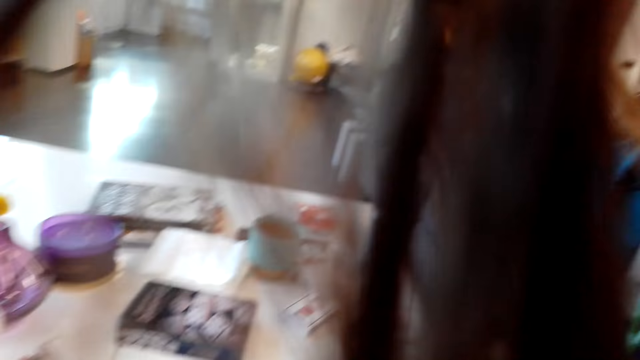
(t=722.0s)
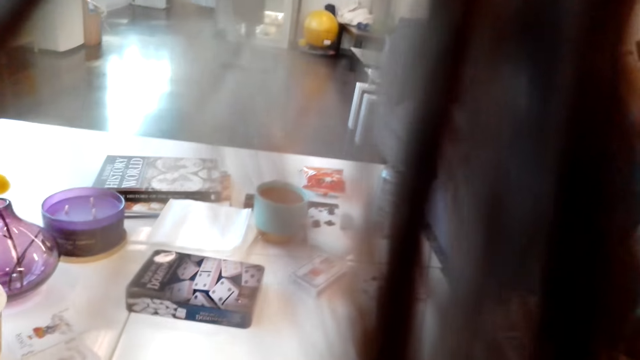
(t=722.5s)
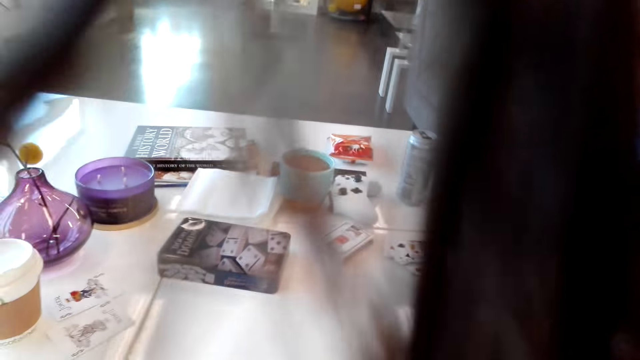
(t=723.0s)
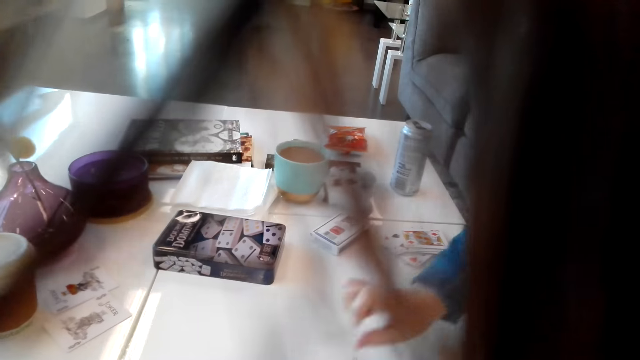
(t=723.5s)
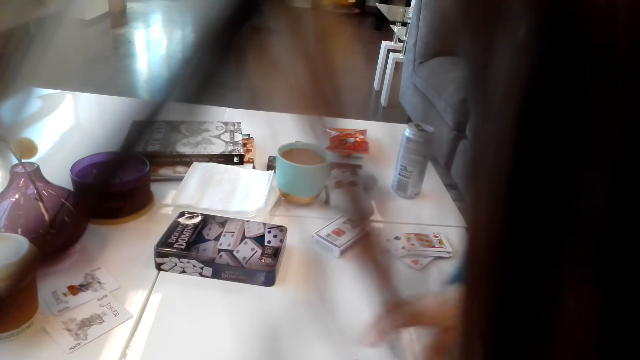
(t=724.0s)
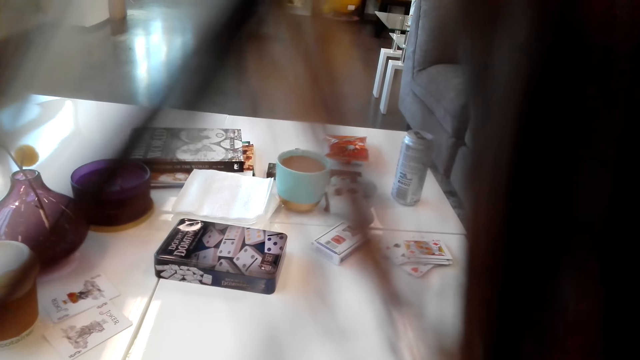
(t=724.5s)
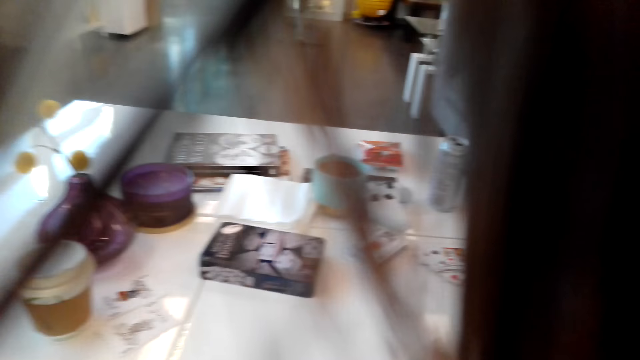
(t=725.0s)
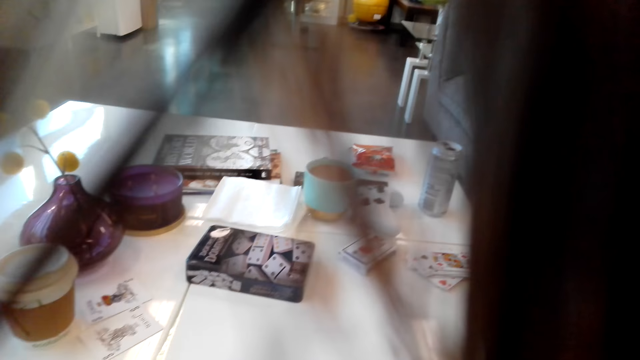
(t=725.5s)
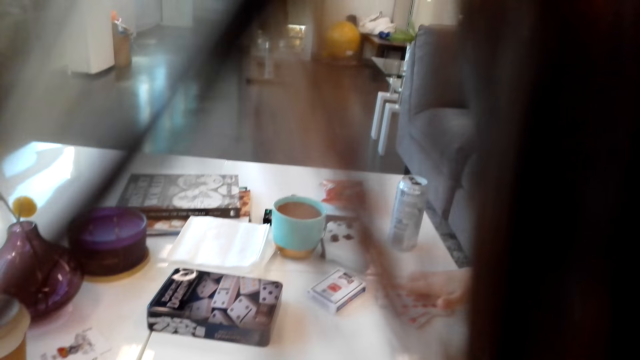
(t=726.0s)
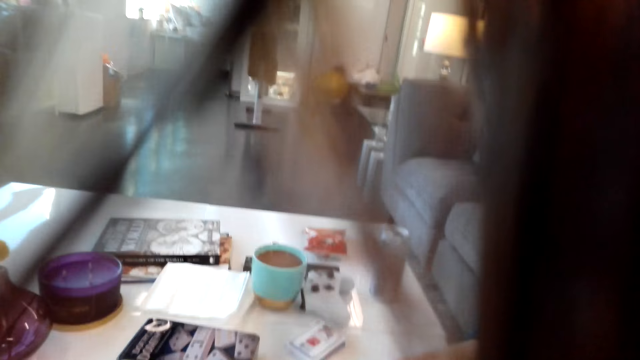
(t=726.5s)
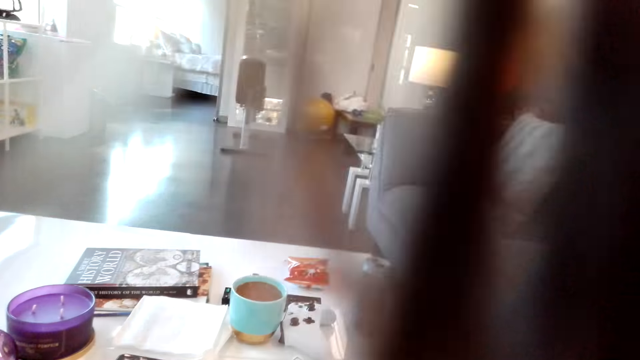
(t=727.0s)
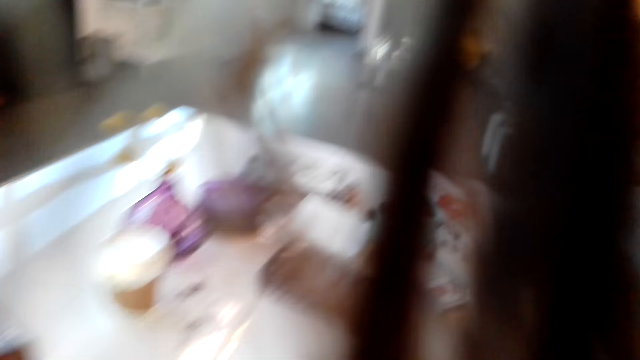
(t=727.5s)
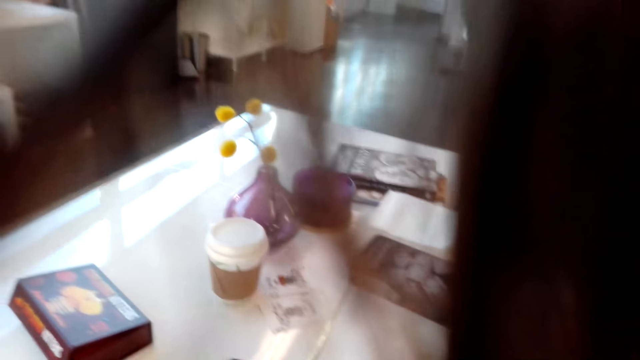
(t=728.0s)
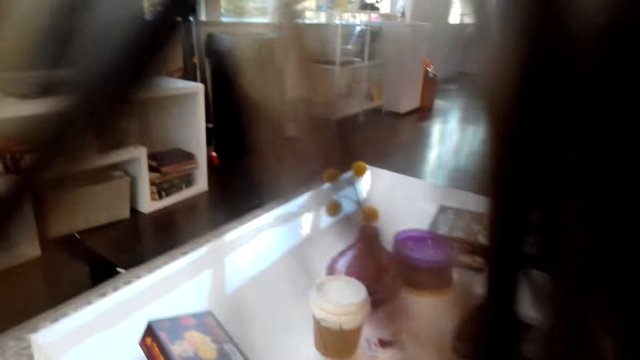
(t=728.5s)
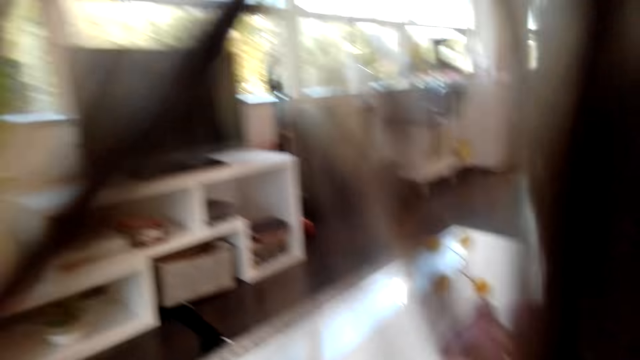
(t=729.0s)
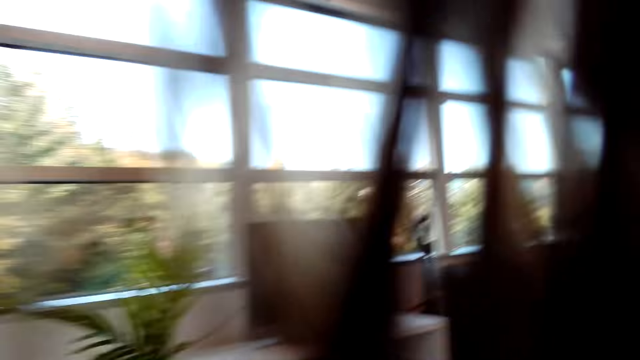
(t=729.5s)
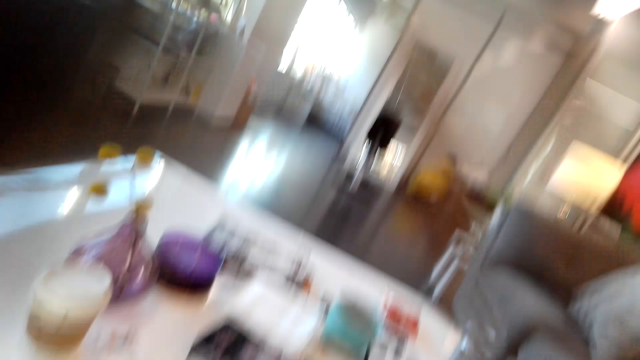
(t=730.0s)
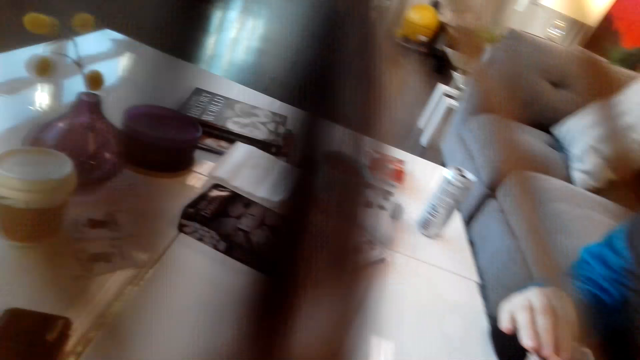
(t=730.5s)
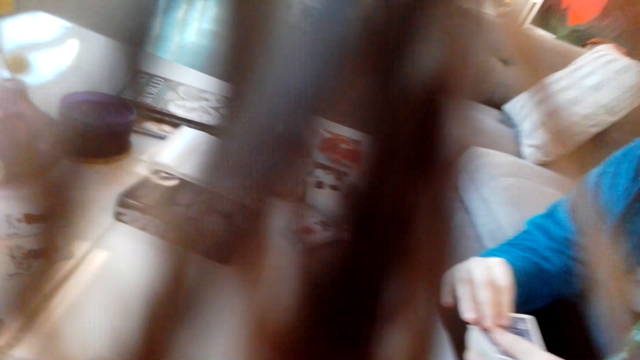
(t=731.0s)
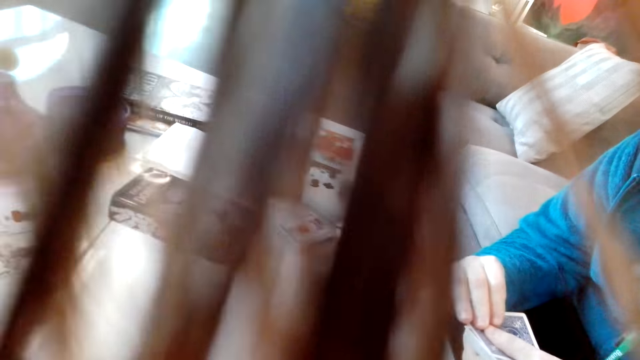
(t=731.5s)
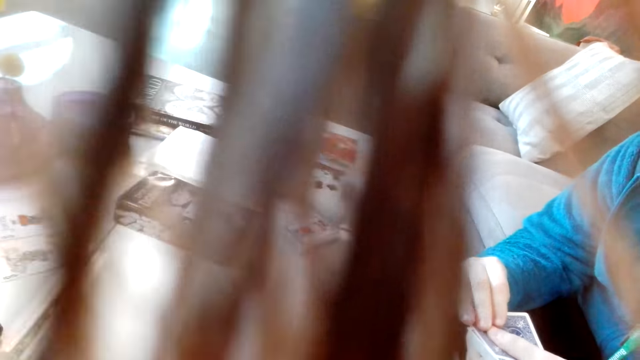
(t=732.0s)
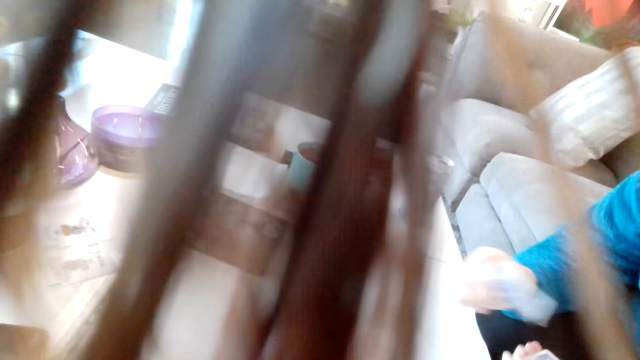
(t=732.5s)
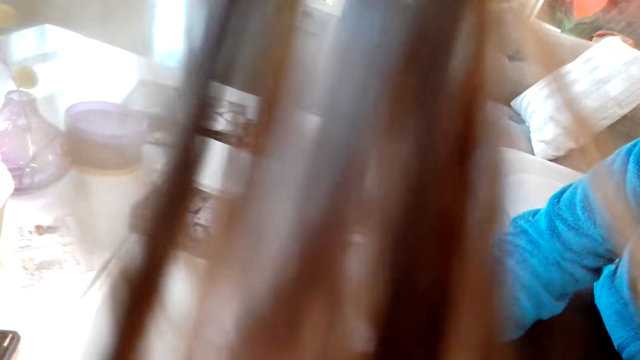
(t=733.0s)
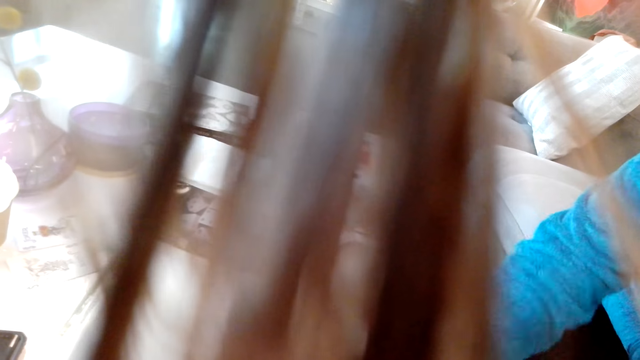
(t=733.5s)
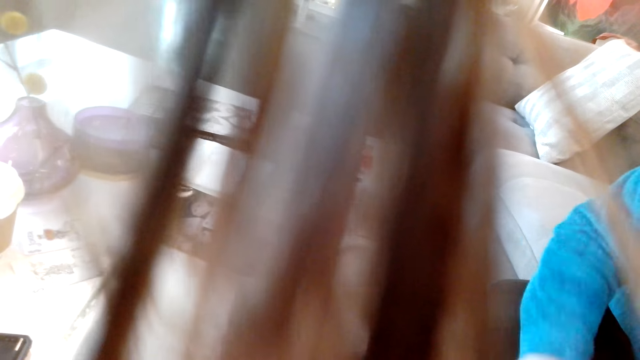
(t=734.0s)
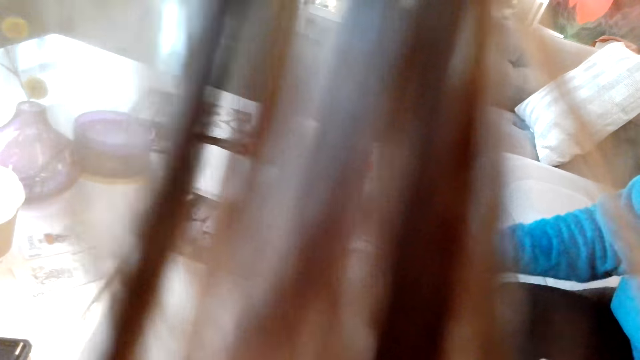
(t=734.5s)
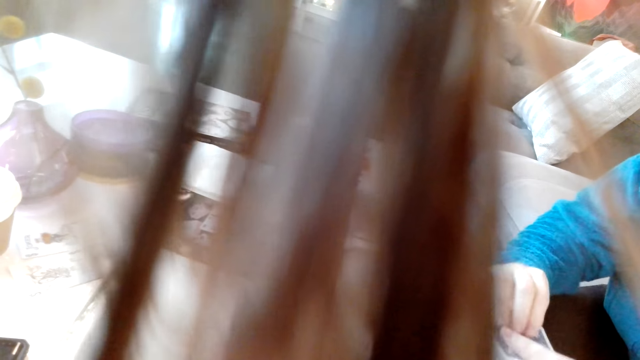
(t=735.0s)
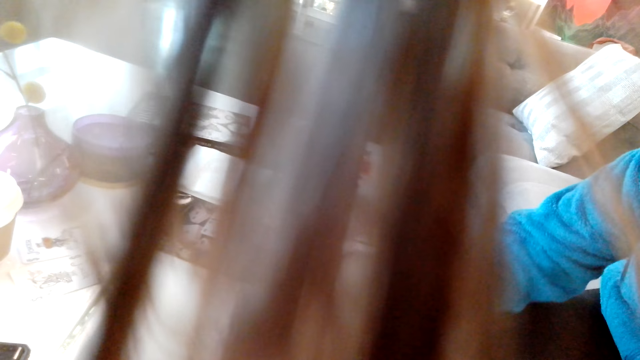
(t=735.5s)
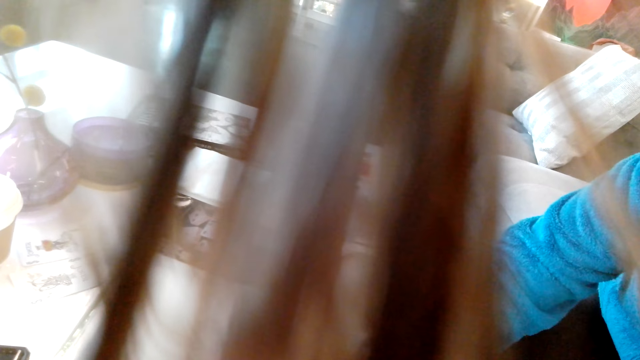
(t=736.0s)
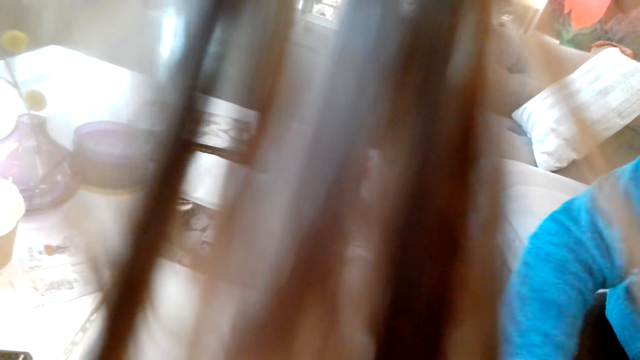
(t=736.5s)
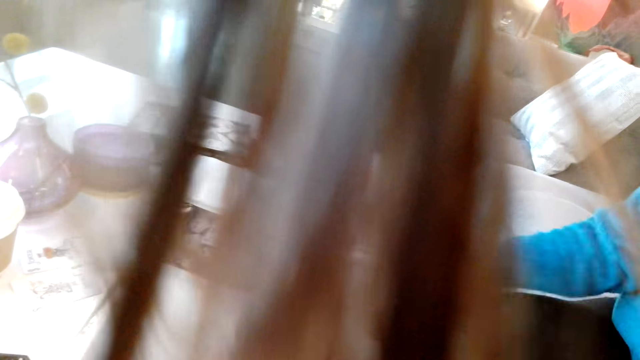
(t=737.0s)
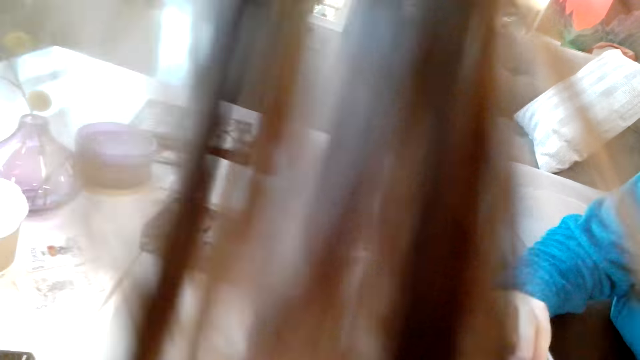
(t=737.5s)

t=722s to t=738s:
The man picks cards from the table and puts the cards aside. The man puts a card on the table.

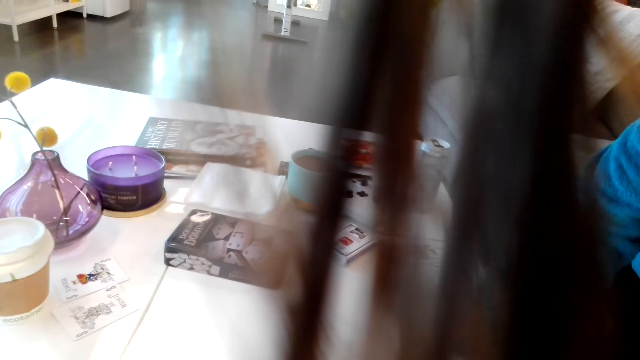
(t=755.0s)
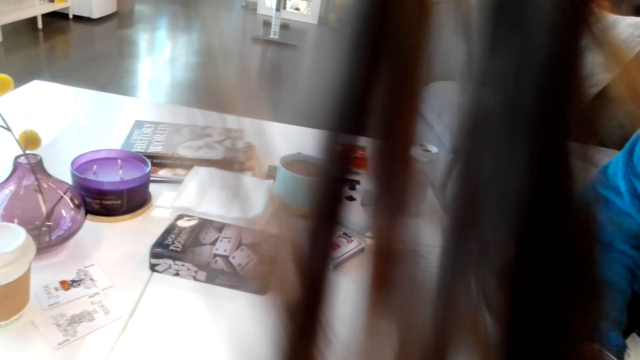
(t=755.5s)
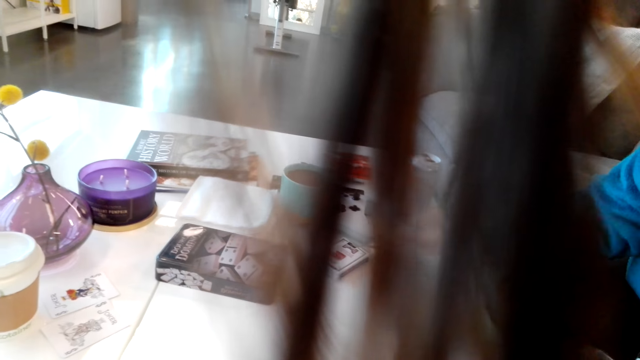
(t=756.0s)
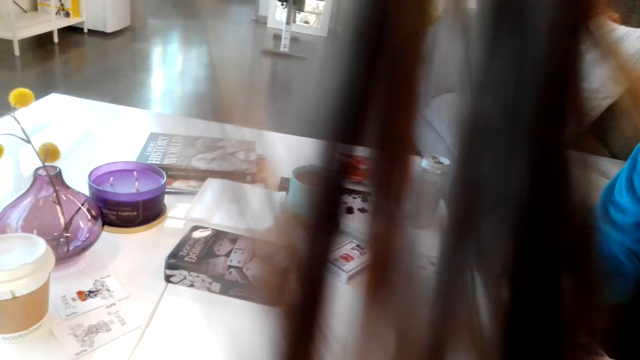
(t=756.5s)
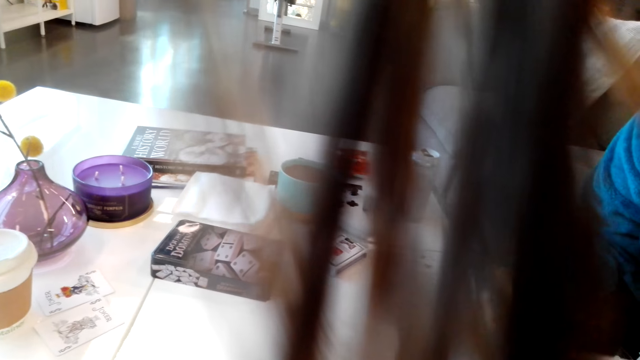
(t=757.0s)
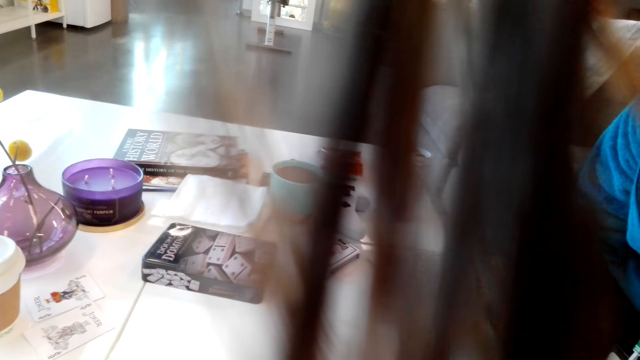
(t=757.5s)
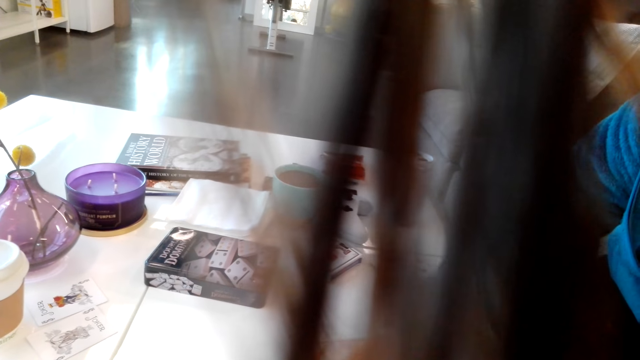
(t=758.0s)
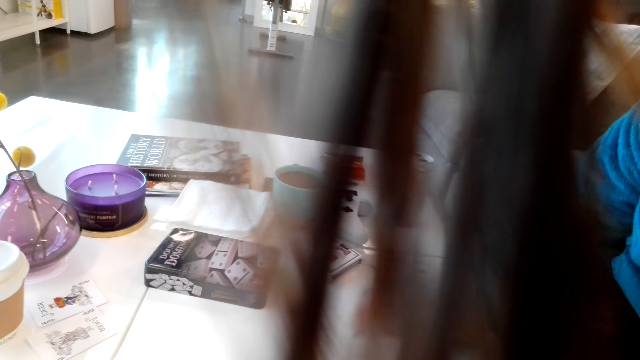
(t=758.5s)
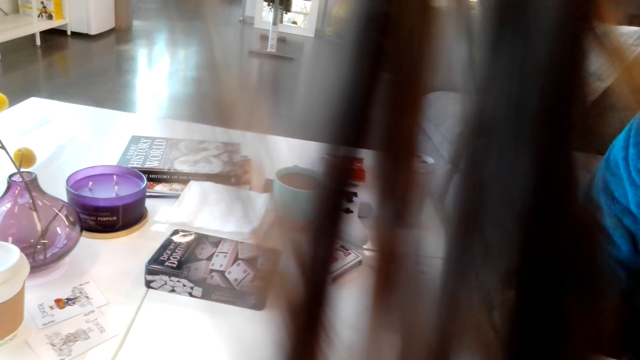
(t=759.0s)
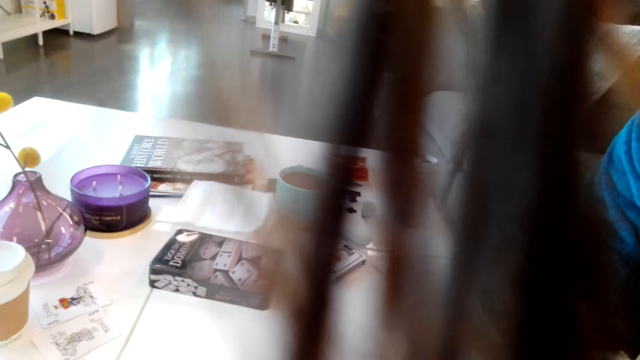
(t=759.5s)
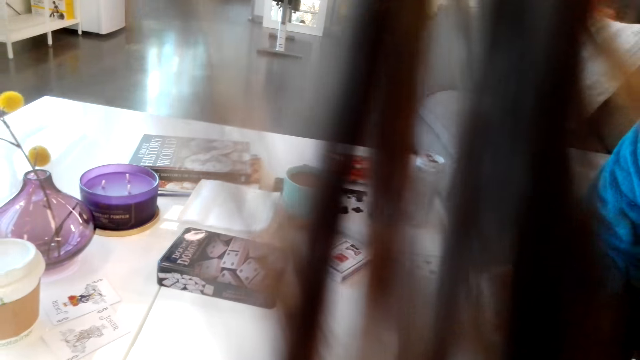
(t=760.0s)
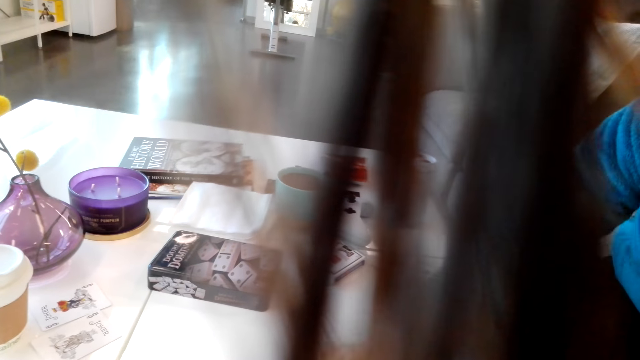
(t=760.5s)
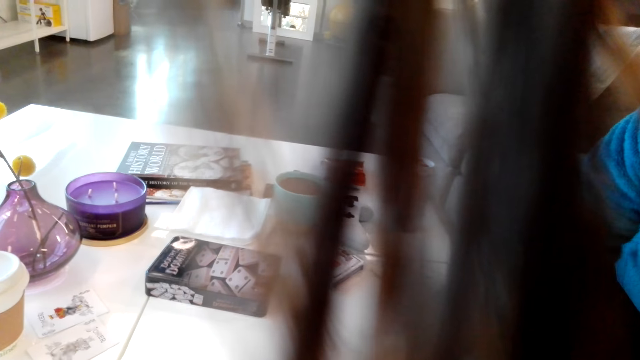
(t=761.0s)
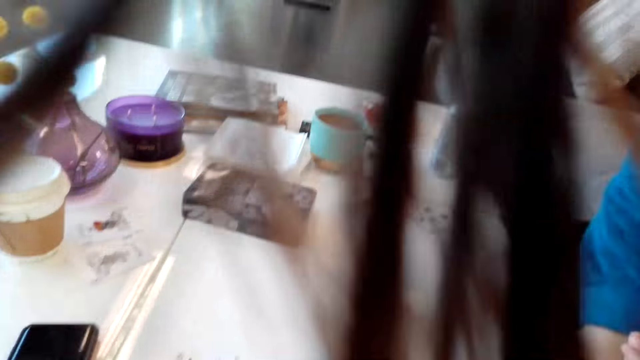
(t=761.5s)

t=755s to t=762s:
The man puts the cards aside.
